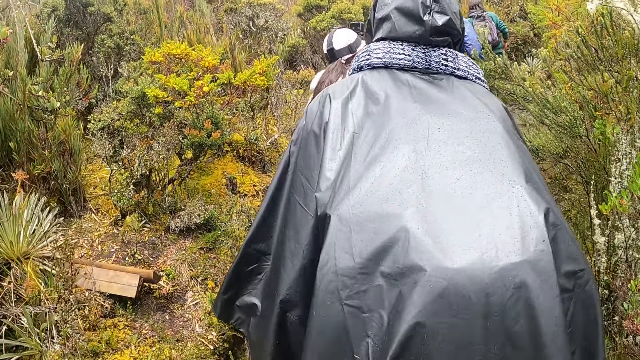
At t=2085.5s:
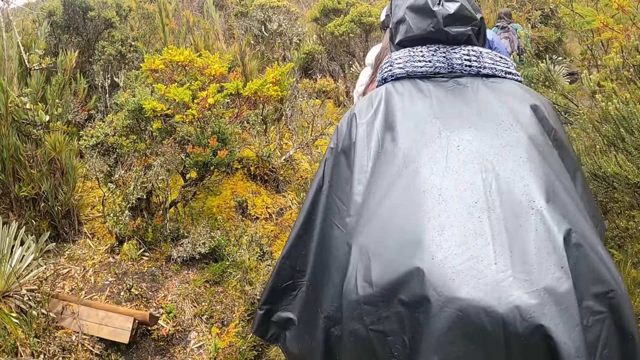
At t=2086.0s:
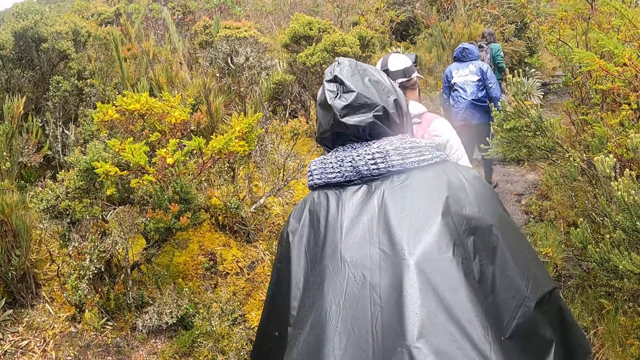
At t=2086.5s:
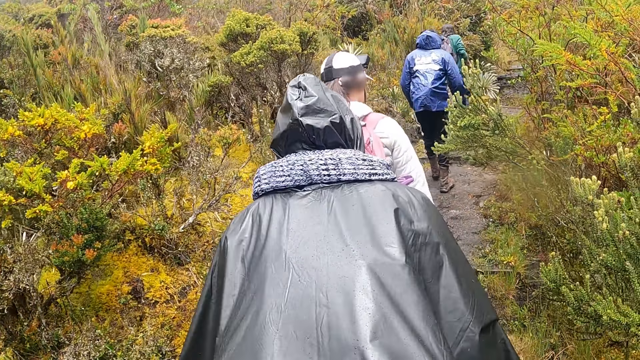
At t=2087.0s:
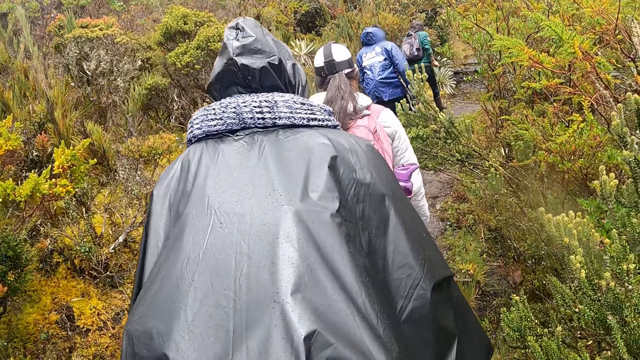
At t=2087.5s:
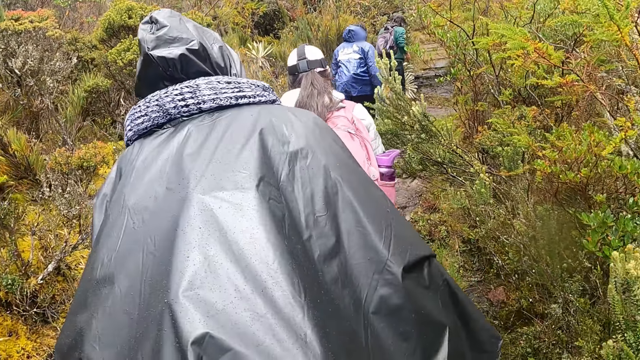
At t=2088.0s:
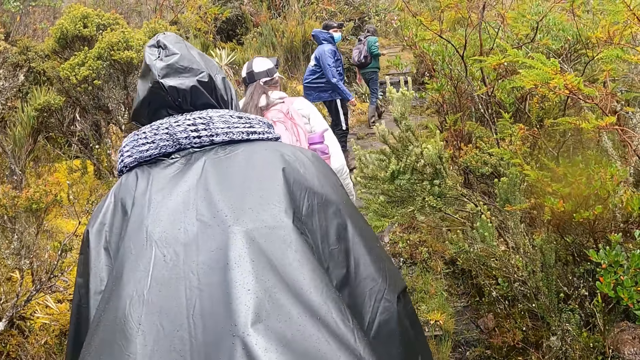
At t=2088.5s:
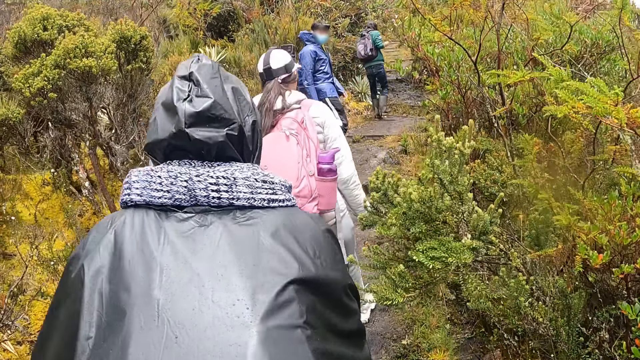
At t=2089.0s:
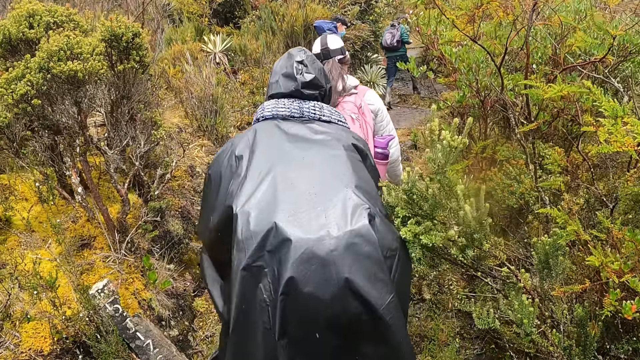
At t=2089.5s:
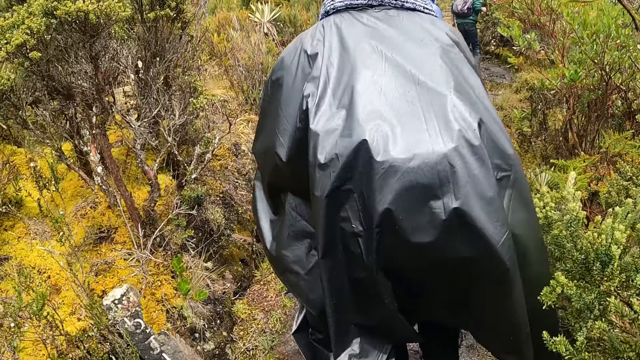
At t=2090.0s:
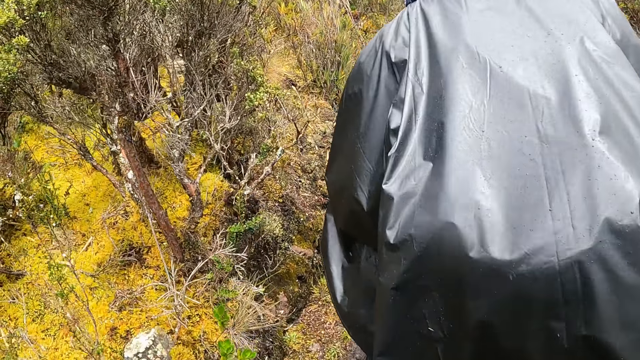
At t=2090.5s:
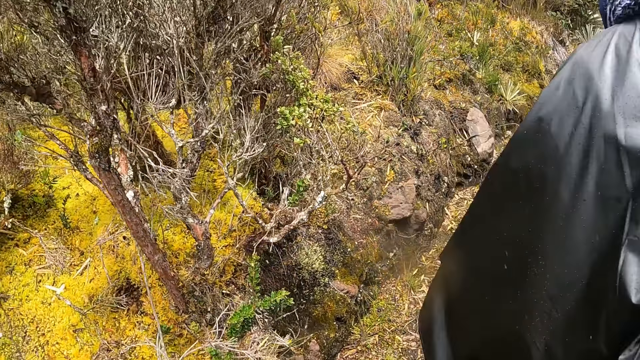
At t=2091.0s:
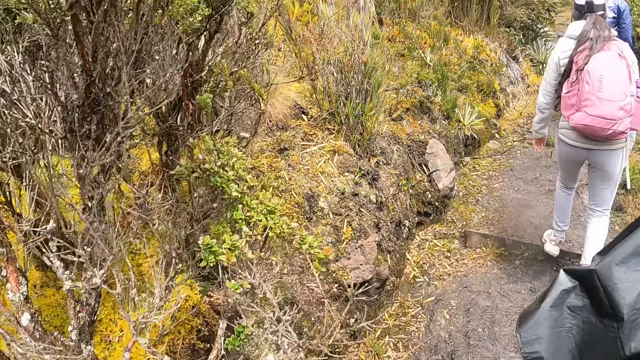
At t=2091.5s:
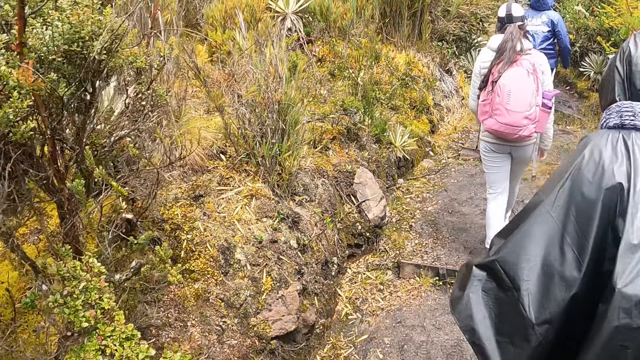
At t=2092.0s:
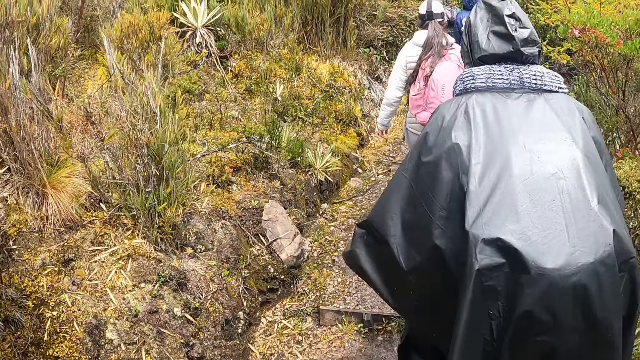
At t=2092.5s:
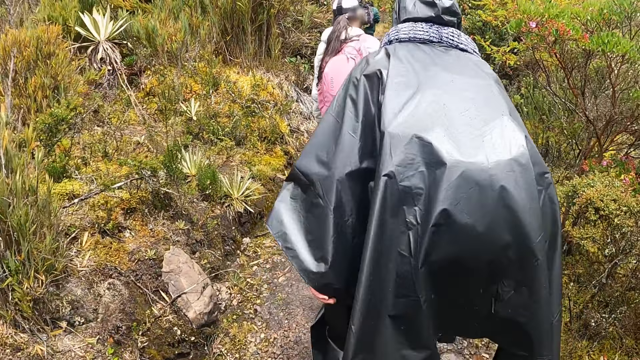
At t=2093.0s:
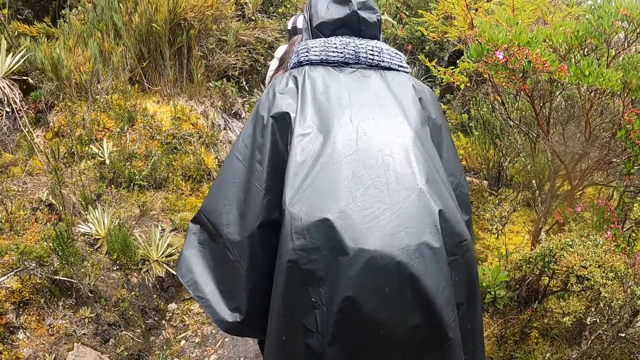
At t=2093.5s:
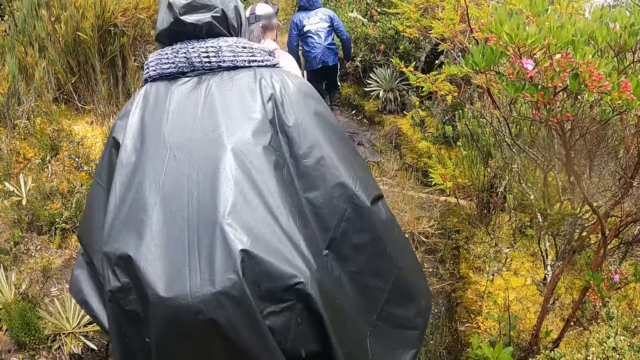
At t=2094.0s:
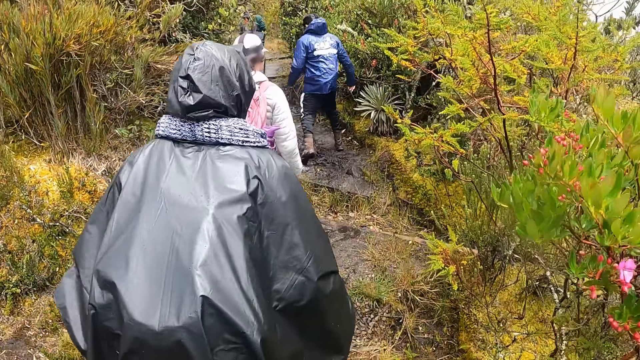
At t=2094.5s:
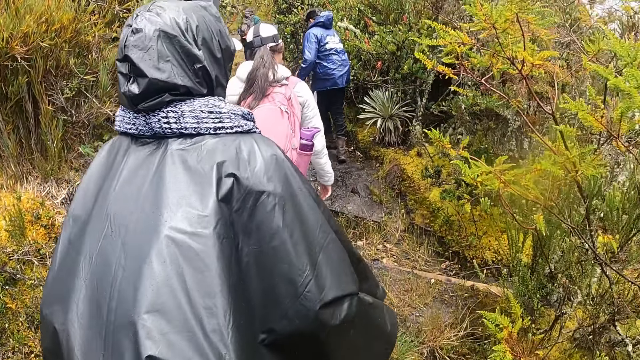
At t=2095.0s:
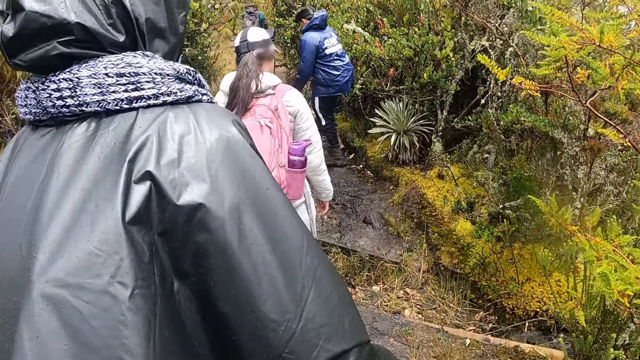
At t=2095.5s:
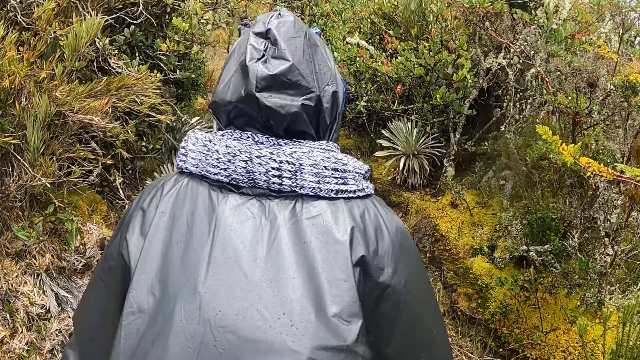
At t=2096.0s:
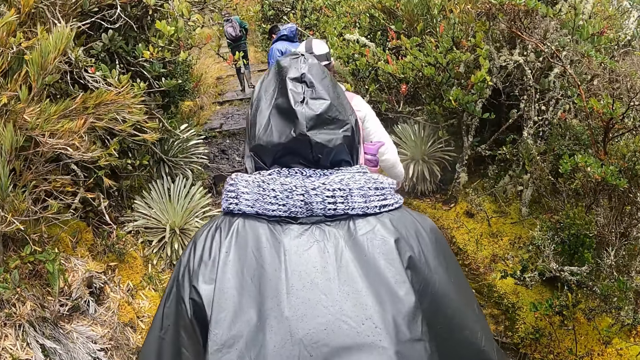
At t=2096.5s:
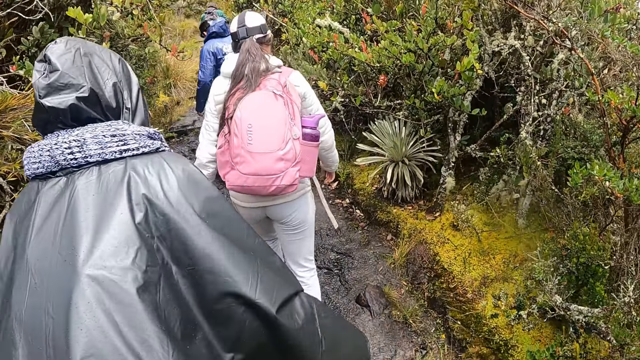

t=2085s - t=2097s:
A person looks behind. The camera wearer hikes on the mountain.

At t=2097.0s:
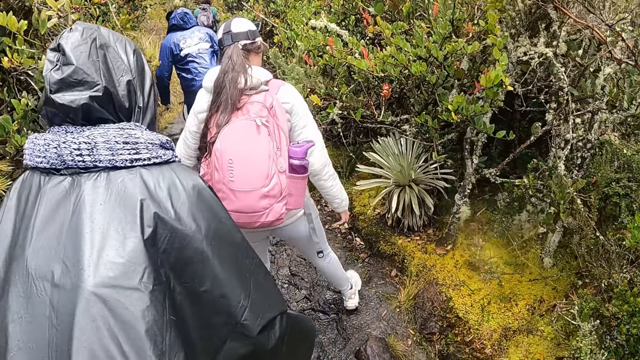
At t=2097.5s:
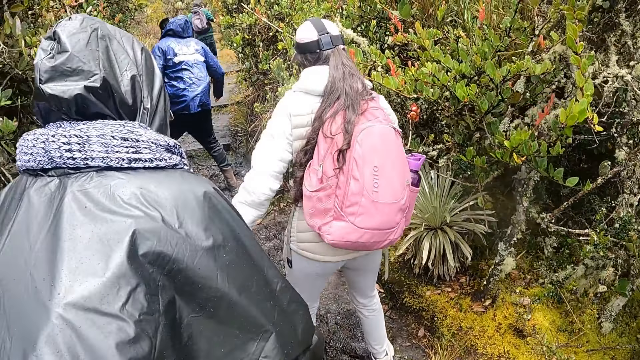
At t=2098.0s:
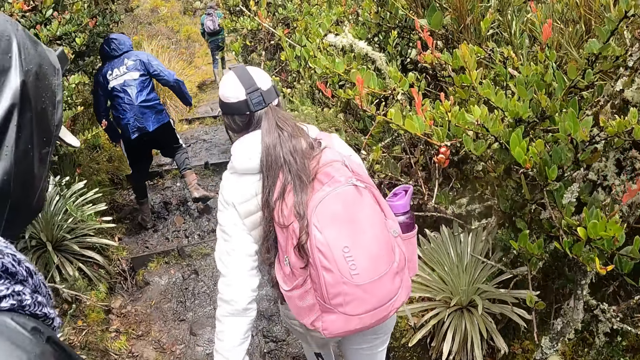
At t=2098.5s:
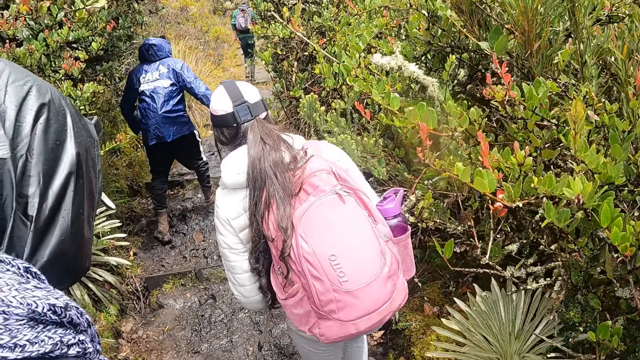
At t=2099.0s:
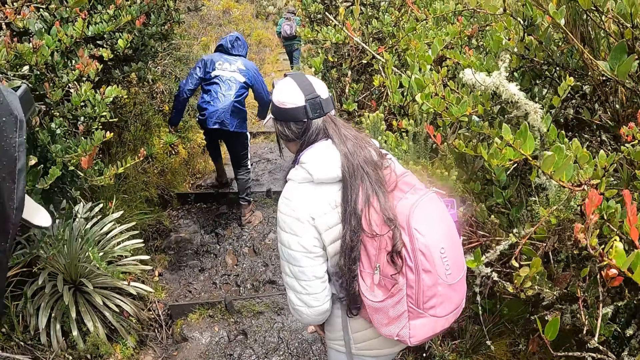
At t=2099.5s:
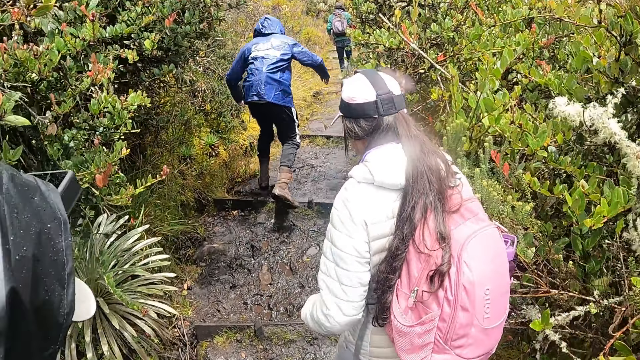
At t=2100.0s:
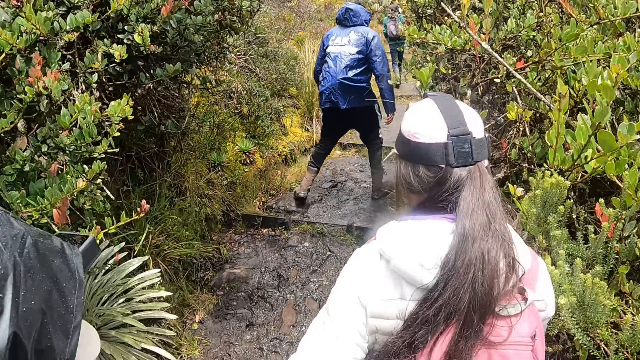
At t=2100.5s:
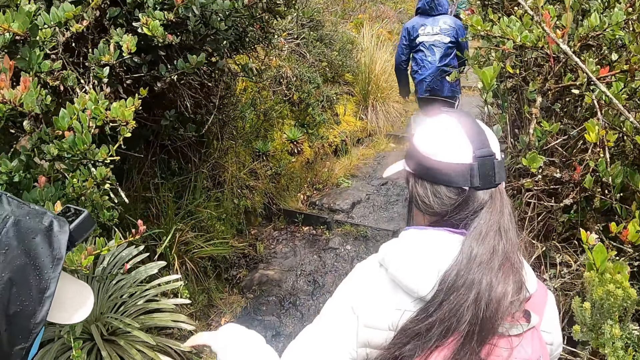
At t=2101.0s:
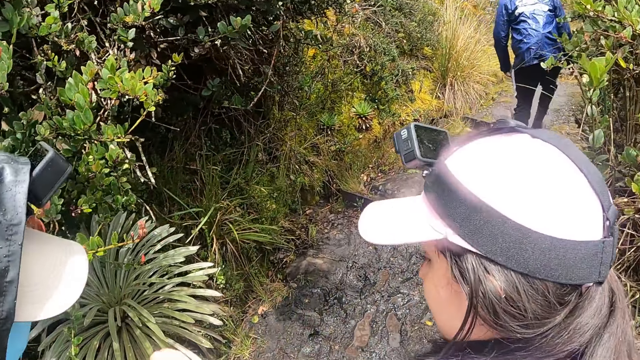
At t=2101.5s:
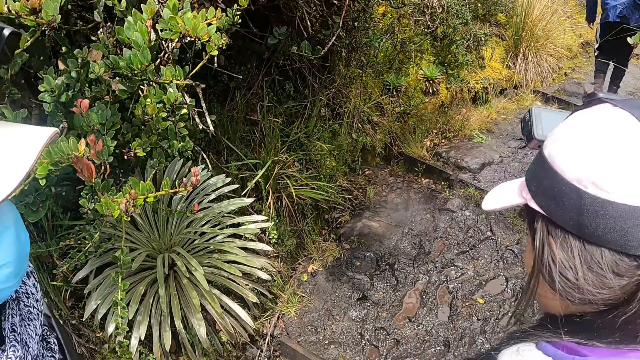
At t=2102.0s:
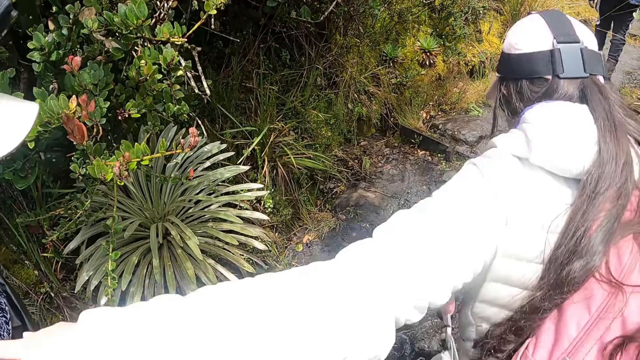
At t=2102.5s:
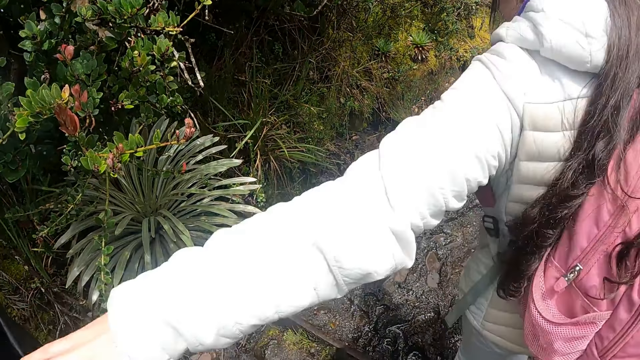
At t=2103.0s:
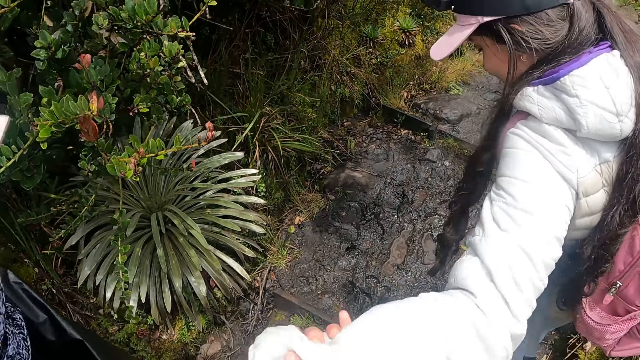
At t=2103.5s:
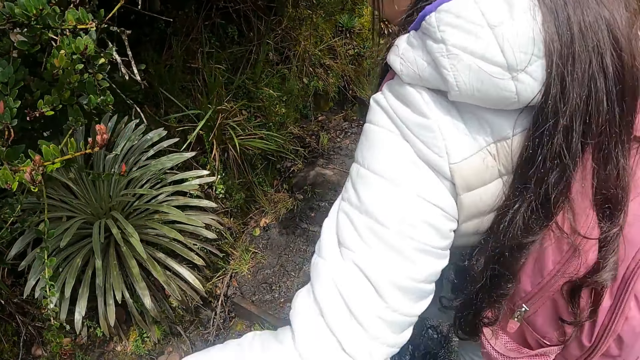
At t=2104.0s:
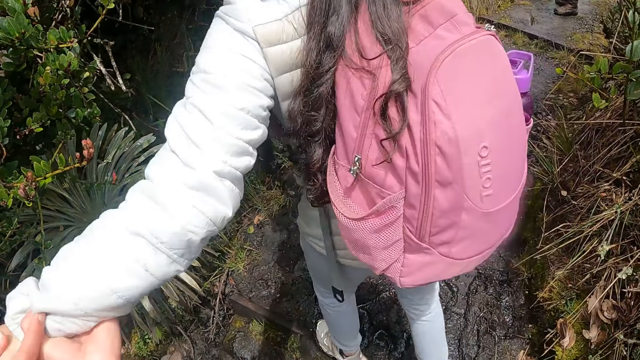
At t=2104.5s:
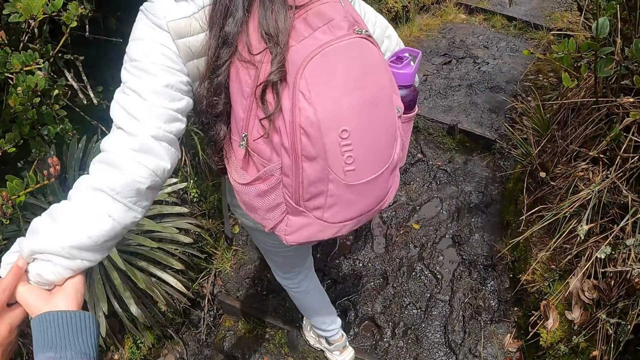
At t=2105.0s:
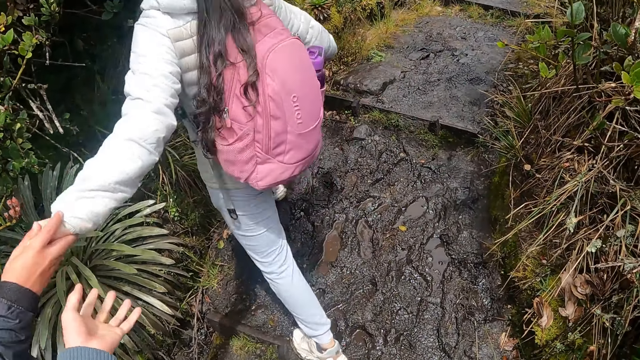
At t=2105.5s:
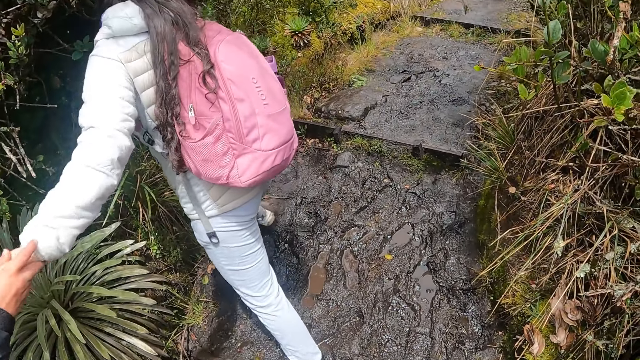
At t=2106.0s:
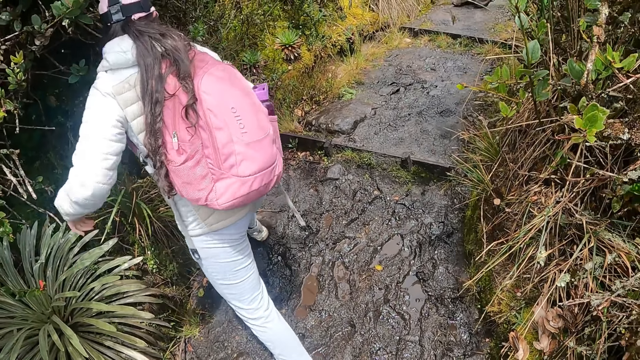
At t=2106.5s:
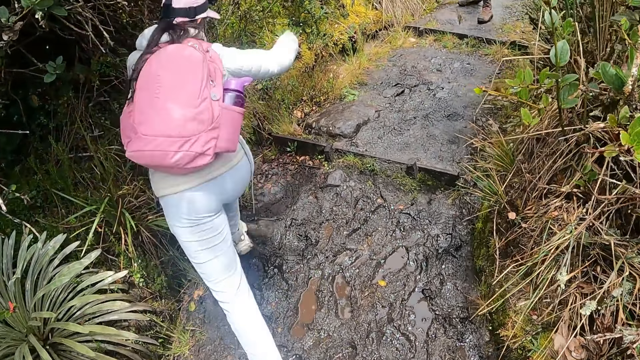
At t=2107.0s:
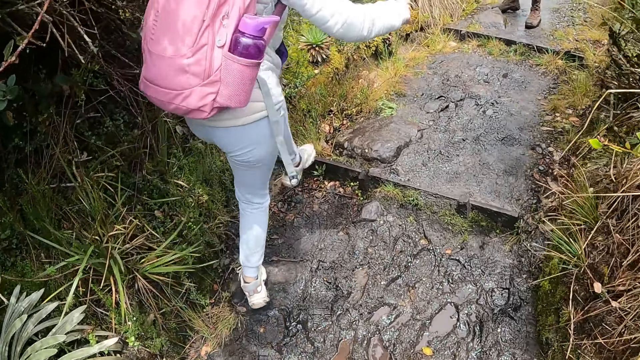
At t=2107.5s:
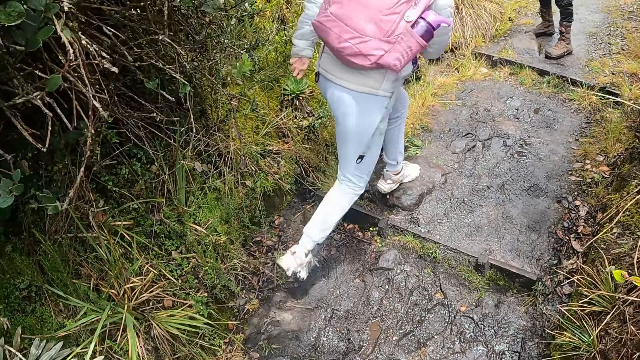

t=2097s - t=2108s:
A man holds the left hand of a woman with his right hand.
